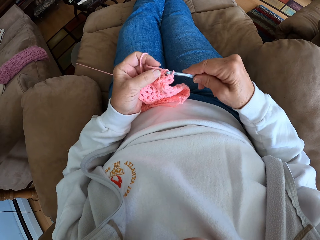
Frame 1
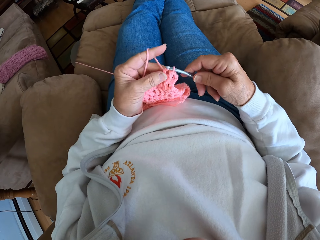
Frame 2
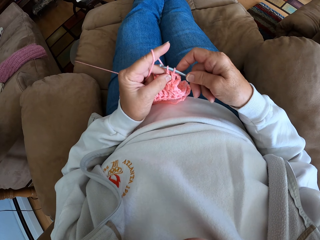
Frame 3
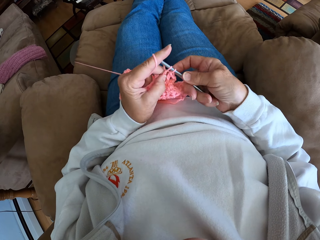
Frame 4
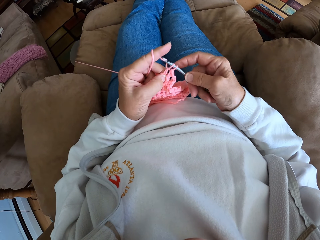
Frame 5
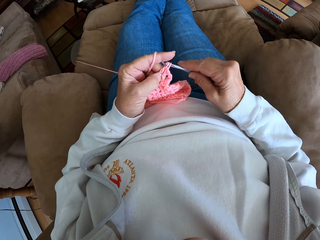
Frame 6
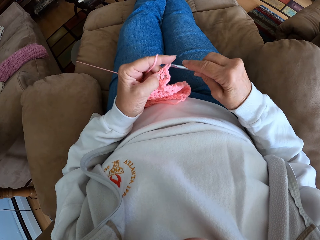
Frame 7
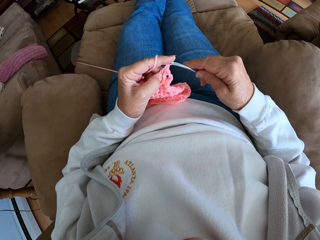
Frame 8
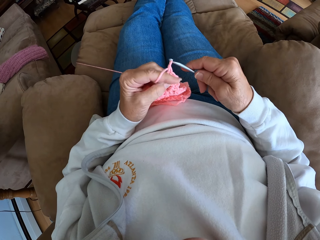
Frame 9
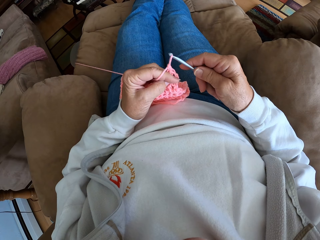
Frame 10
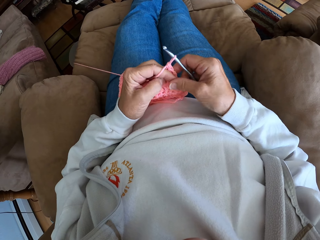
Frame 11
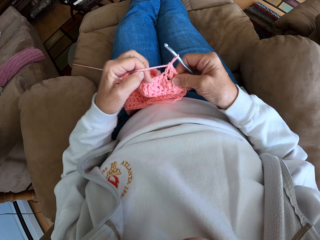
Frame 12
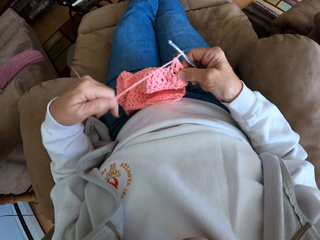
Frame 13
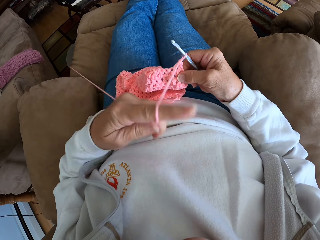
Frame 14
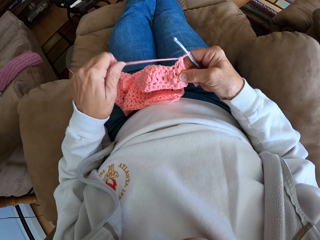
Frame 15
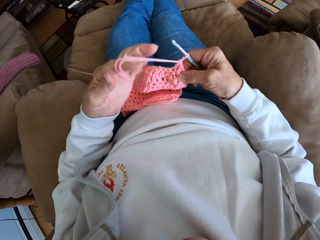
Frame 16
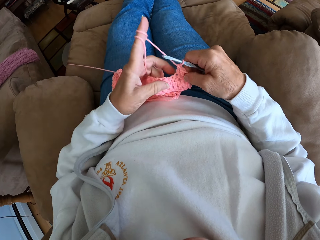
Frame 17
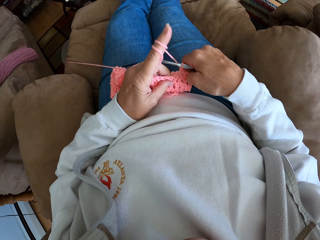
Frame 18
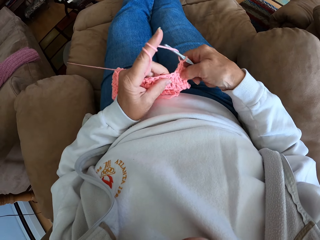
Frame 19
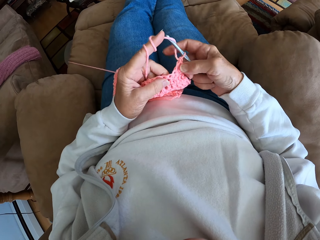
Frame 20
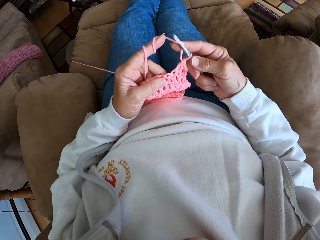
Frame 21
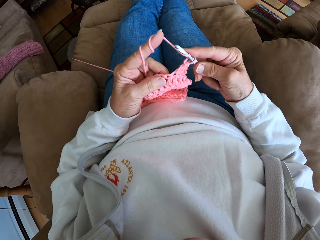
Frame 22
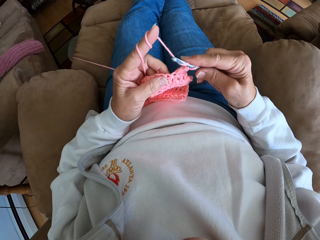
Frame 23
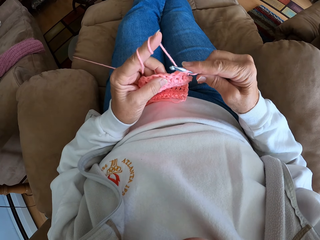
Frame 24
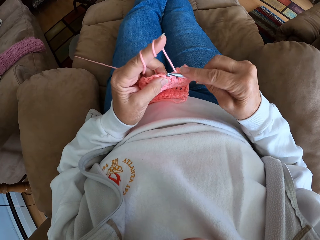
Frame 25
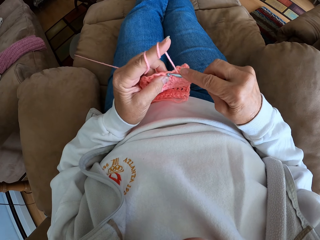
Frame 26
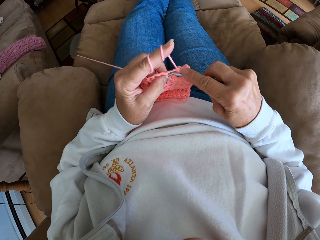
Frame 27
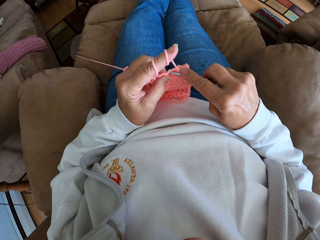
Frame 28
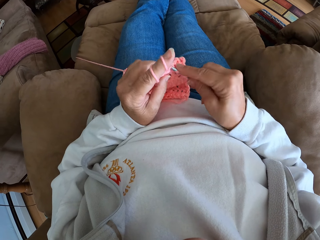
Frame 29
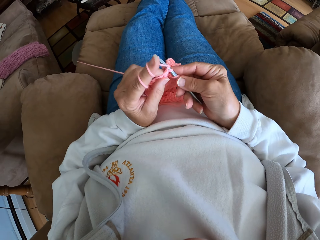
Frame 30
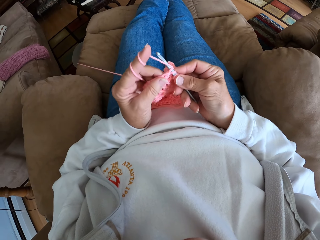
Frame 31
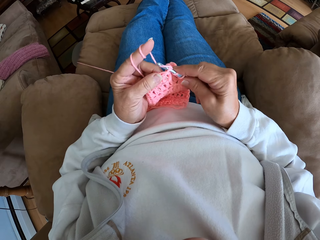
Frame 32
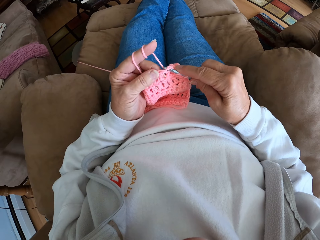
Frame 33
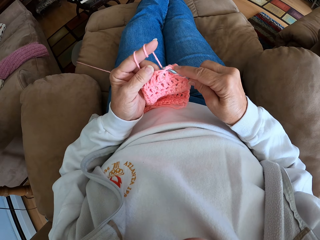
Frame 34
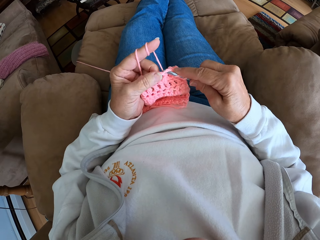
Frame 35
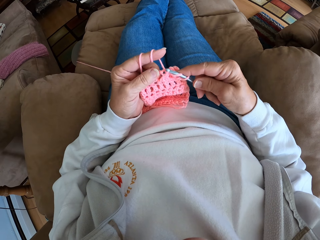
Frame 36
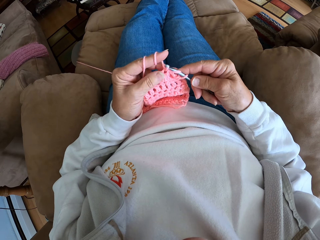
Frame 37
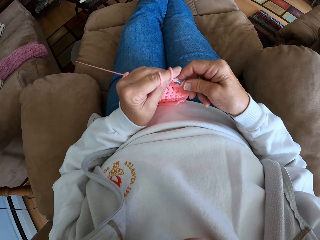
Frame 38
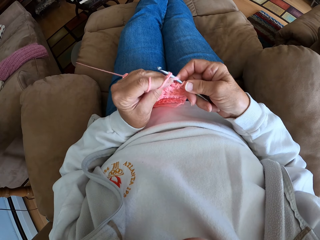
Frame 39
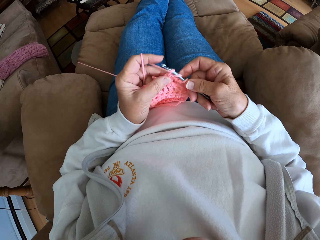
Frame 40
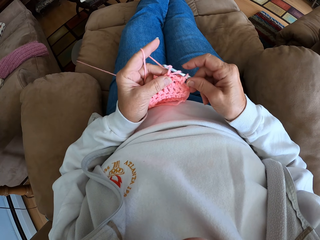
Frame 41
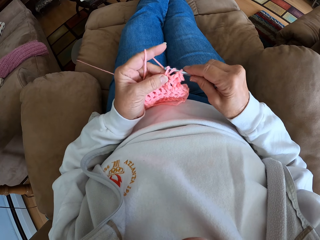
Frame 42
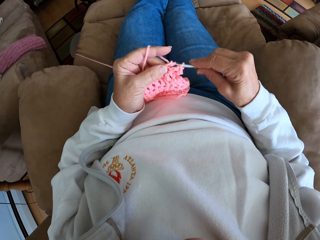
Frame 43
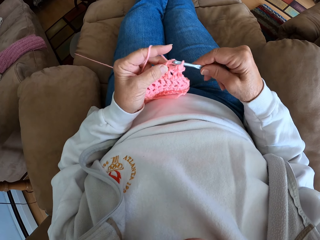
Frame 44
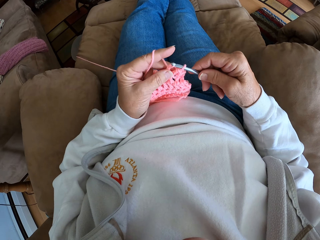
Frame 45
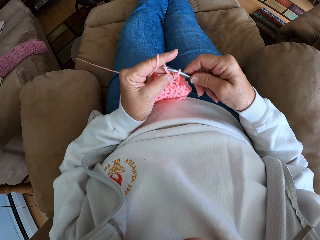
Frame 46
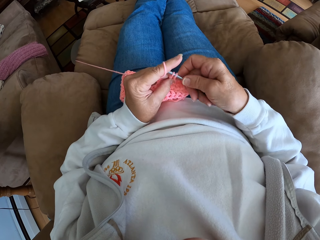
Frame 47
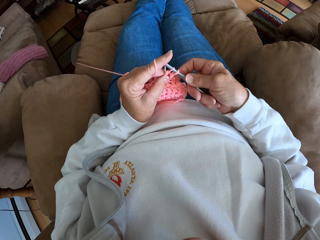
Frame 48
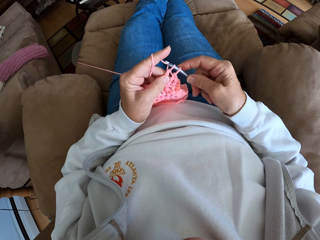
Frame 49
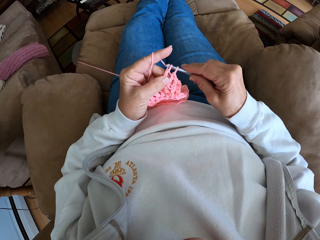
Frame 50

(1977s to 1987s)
The camera wearer rolls the yarn on his finger. He makes a stitch with a crochet hook.

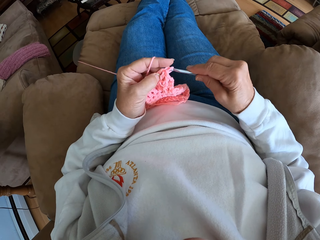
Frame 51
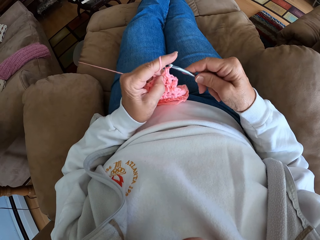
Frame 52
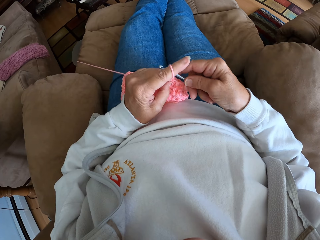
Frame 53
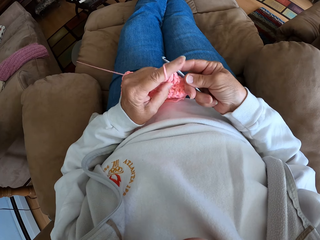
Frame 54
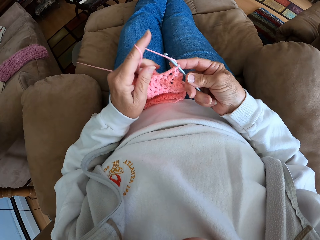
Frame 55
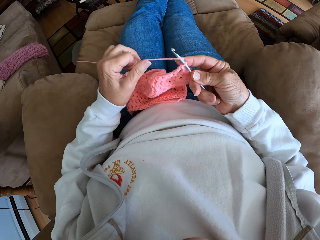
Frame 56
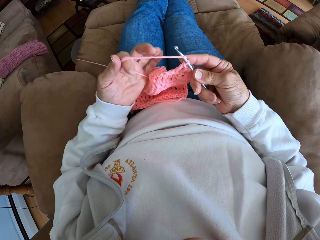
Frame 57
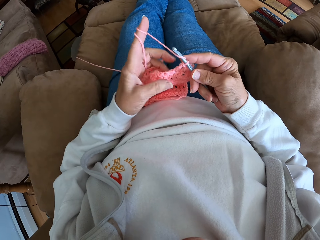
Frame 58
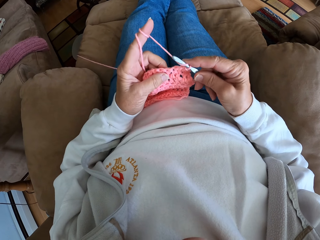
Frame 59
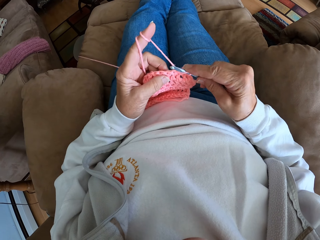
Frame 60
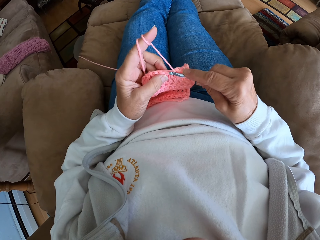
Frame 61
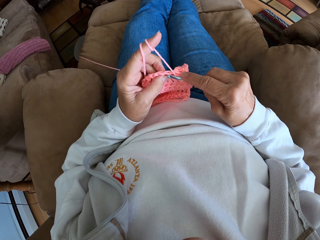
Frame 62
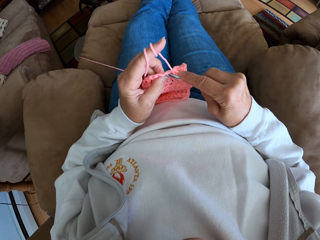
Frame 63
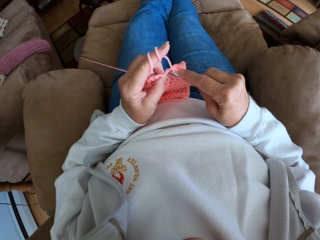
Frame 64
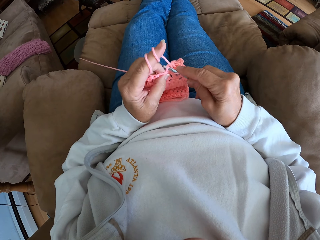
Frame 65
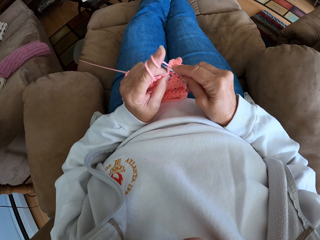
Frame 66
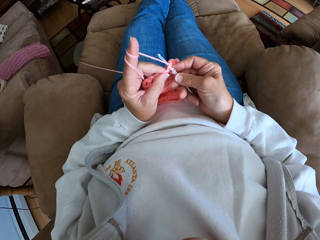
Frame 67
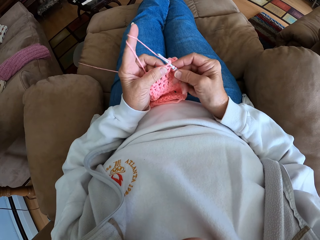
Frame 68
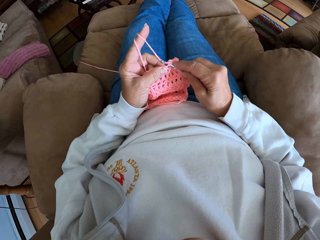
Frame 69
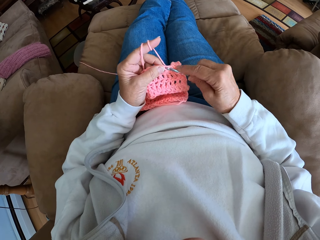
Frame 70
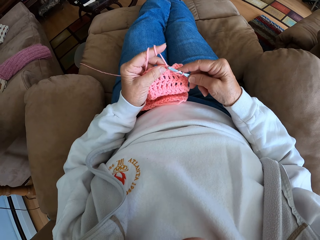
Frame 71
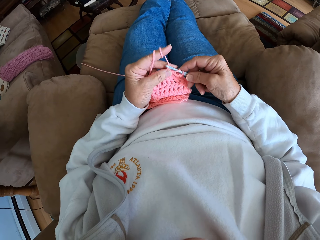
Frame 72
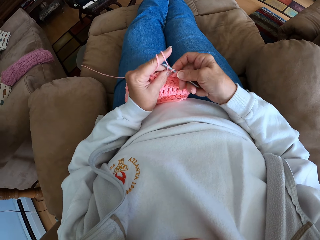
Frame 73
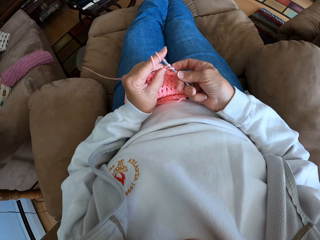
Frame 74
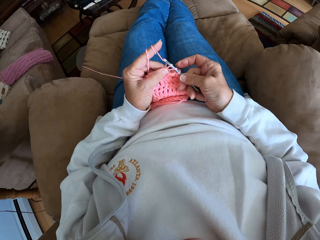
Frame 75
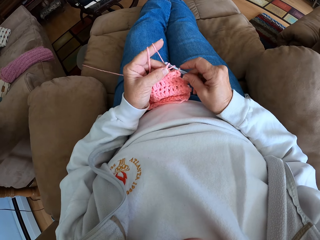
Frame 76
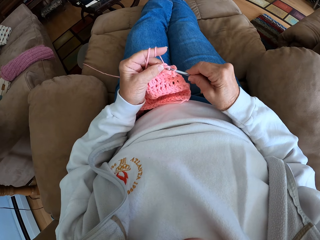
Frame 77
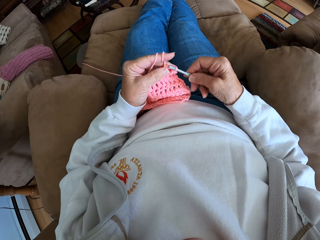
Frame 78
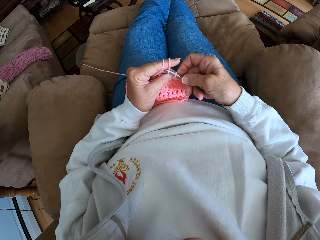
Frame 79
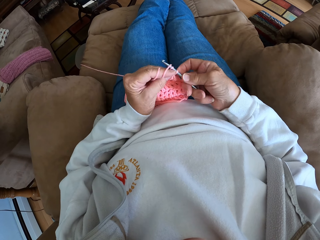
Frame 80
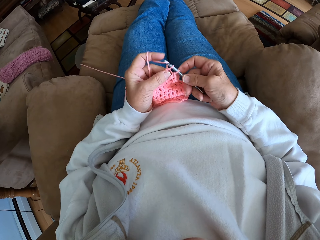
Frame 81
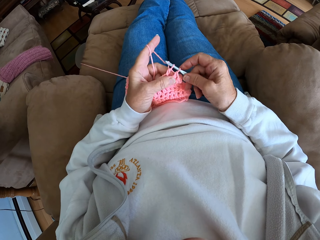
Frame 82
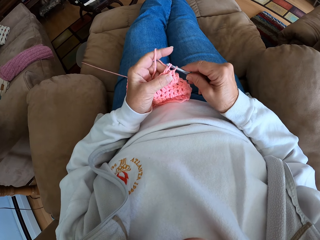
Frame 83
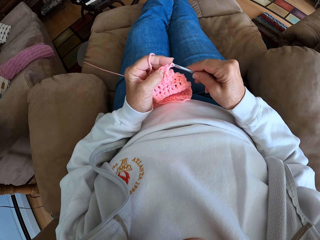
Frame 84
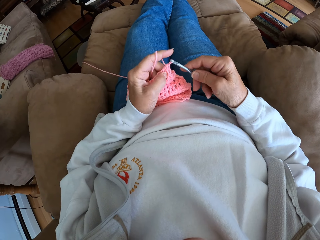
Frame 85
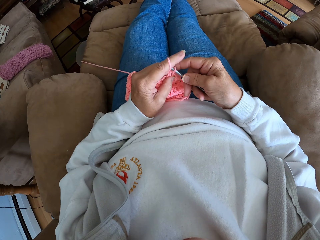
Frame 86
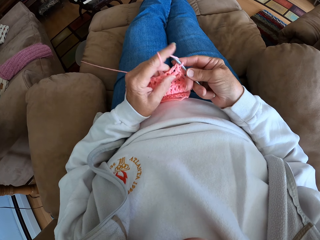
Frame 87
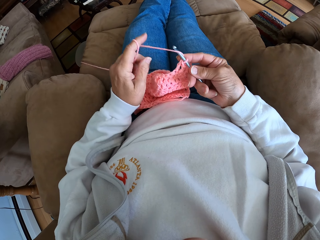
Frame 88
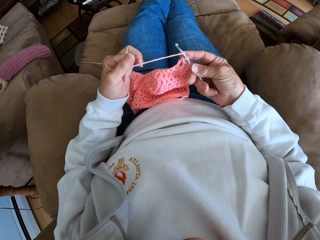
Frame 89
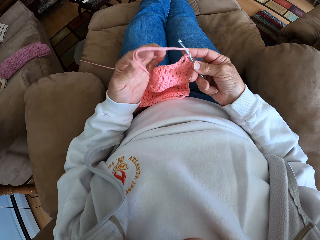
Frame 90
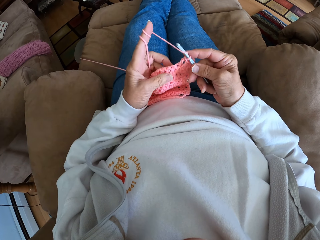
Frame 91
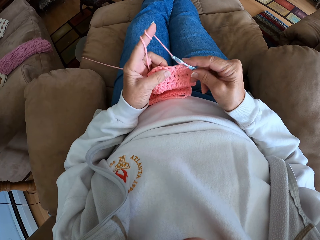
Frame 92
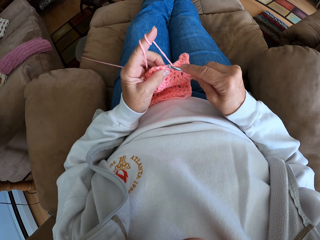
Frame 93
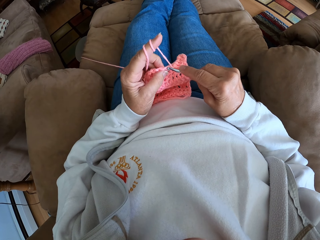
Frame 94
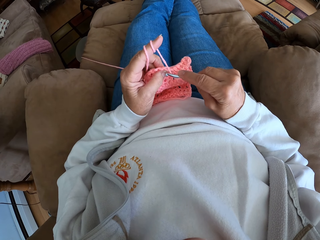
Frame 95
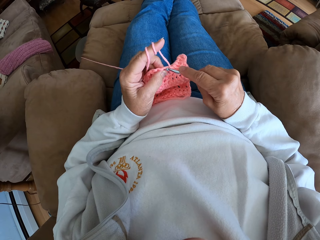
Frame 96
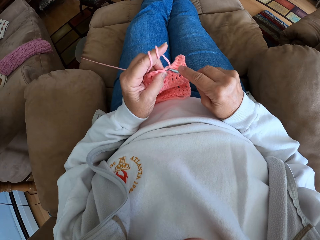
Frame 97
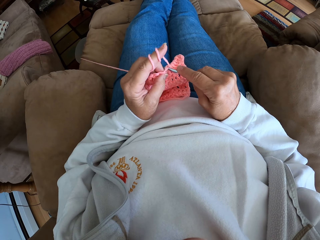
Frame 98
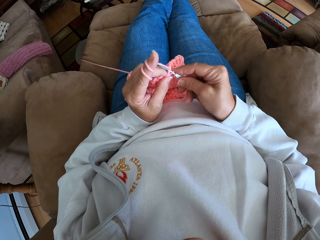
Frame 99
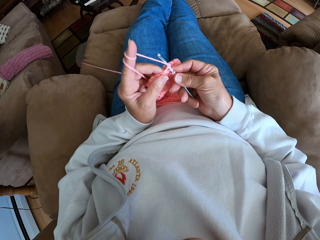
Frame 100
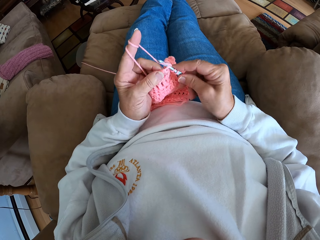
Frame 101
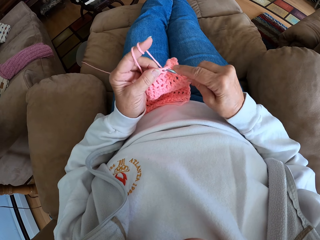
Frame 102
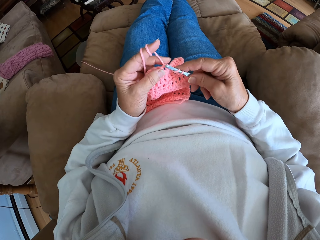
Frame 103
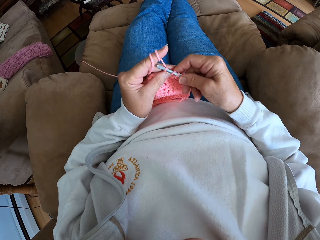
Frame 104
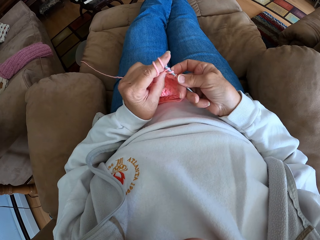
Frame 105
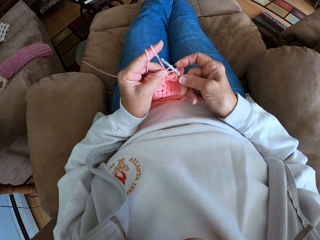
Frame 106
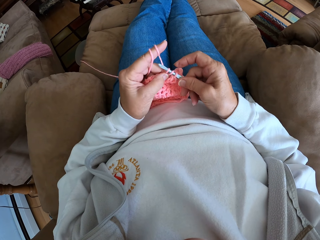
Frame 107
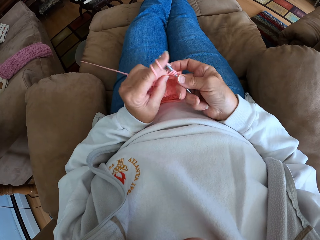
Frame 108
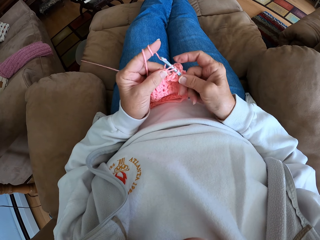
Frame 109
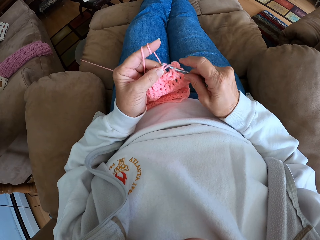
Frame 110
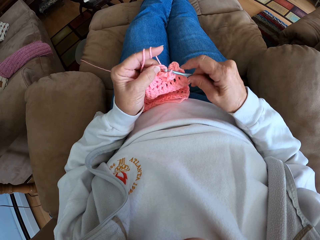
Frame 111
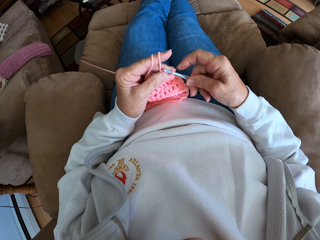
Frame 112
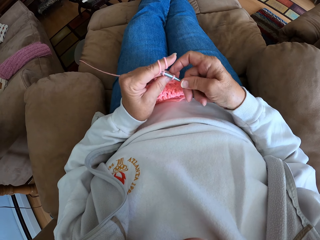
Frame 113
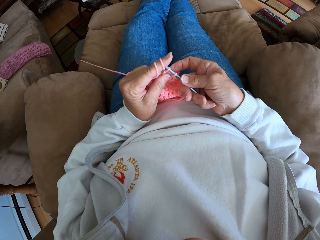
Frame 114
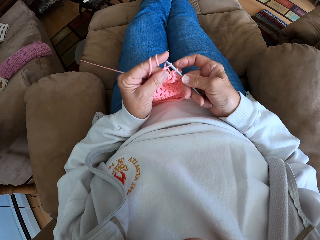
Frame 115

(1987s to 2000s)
The camera wearer rolls more yarn on her left finger. She makes a stitch with a crochet hook. She rolls more yarn on her left finger. She makes a stitch with the crochet hook.
